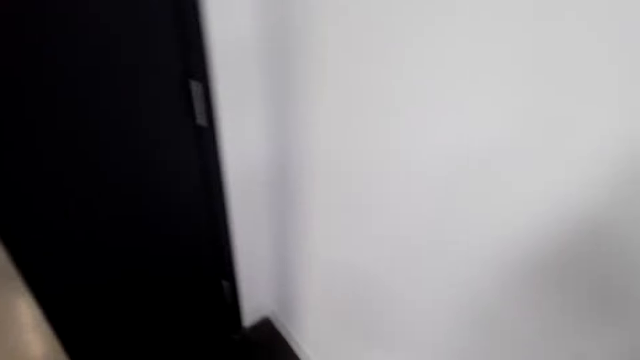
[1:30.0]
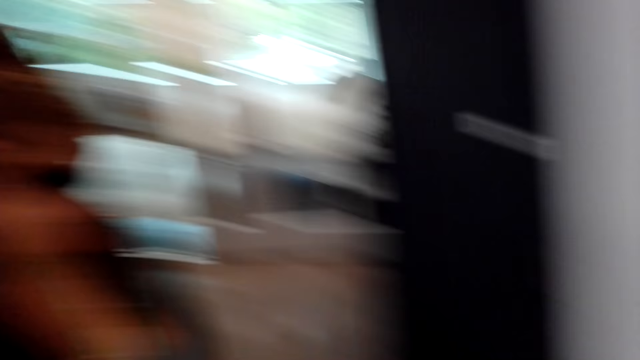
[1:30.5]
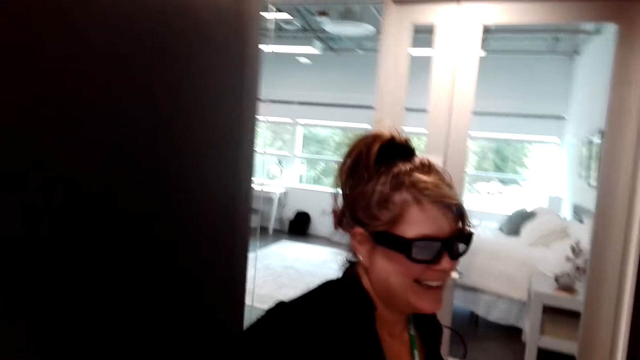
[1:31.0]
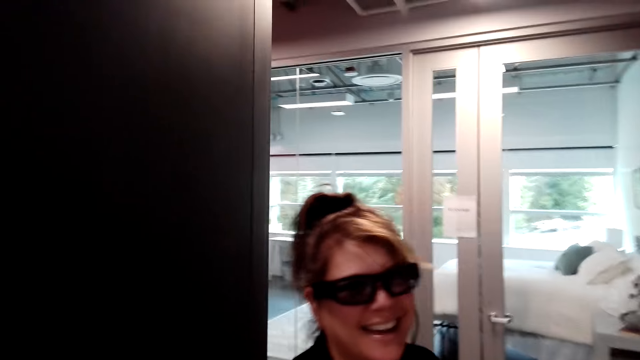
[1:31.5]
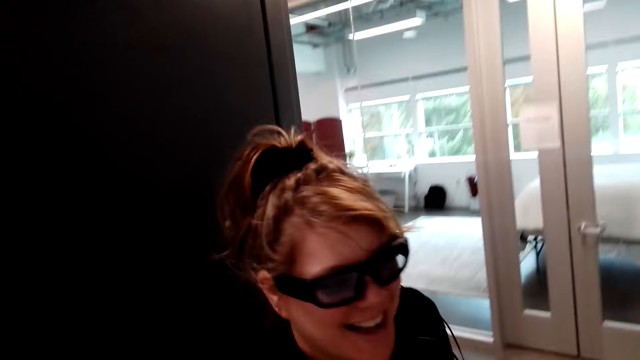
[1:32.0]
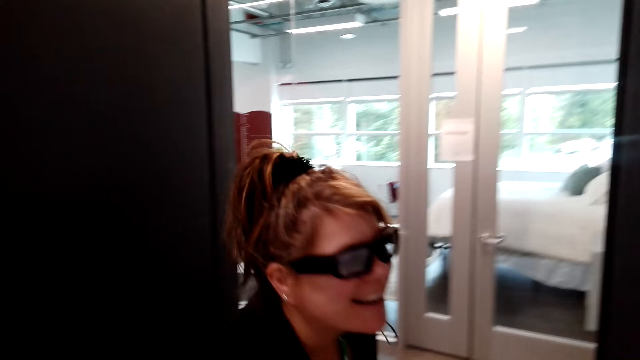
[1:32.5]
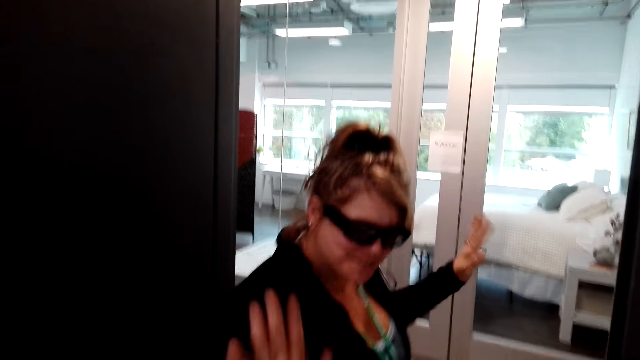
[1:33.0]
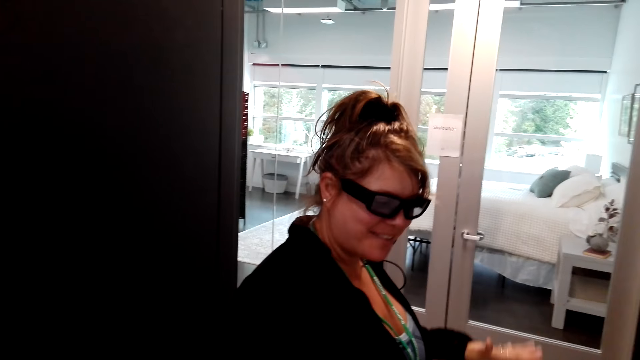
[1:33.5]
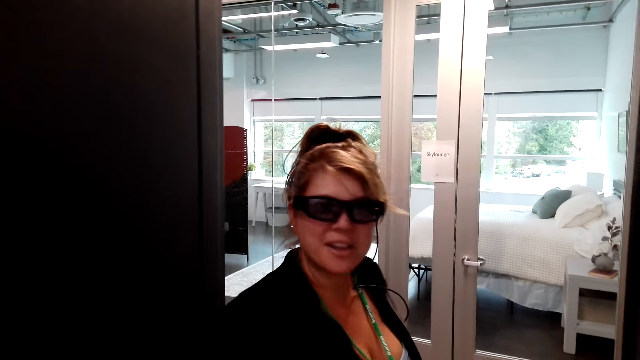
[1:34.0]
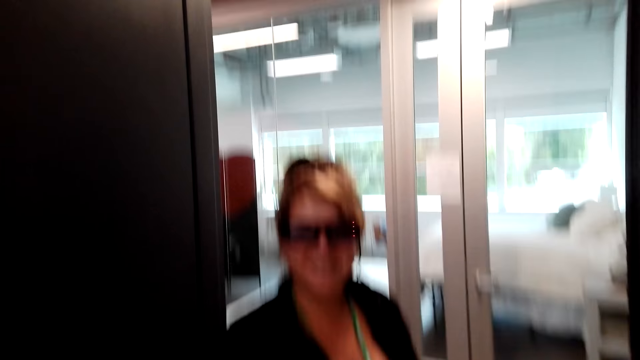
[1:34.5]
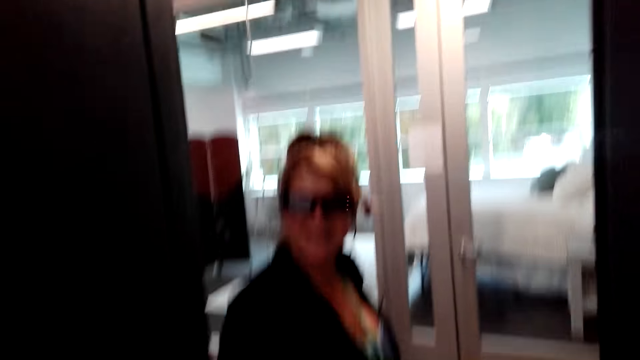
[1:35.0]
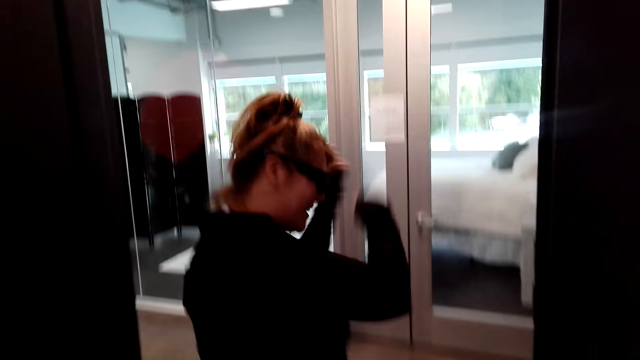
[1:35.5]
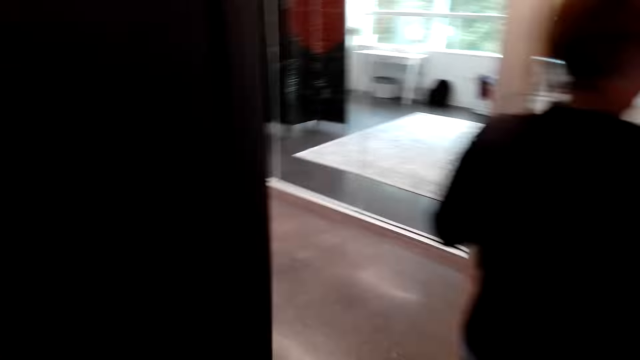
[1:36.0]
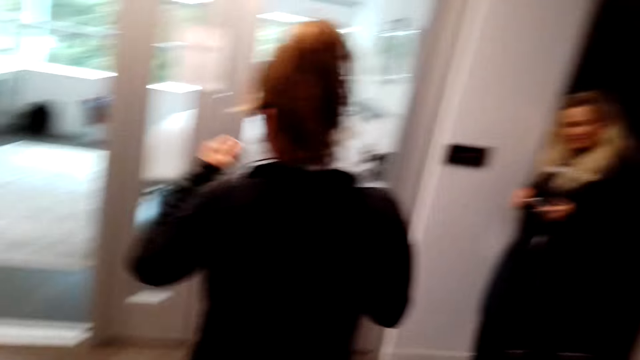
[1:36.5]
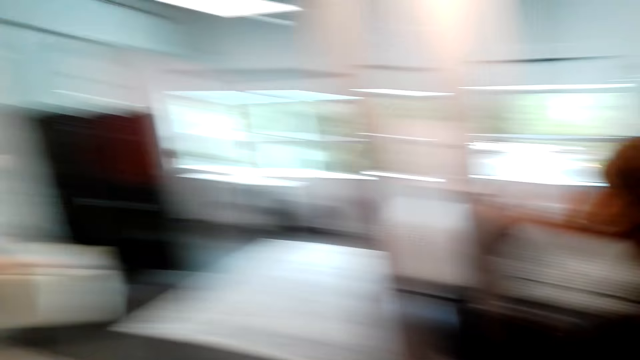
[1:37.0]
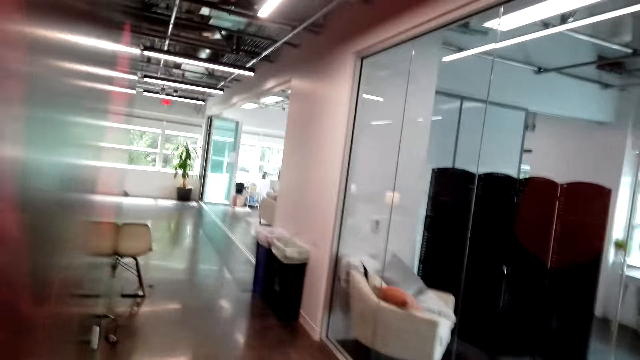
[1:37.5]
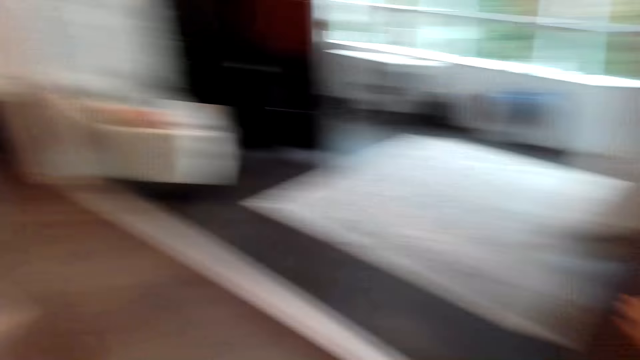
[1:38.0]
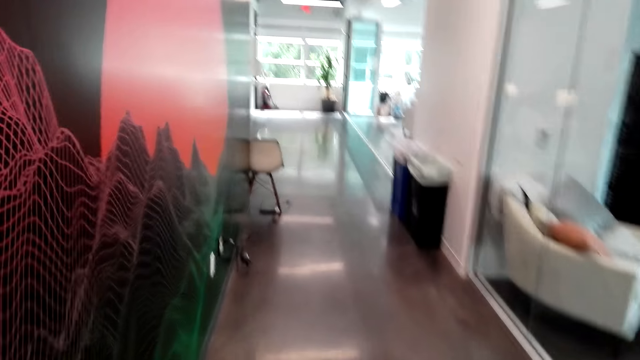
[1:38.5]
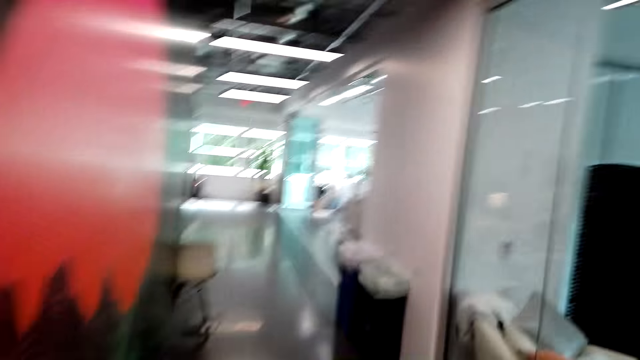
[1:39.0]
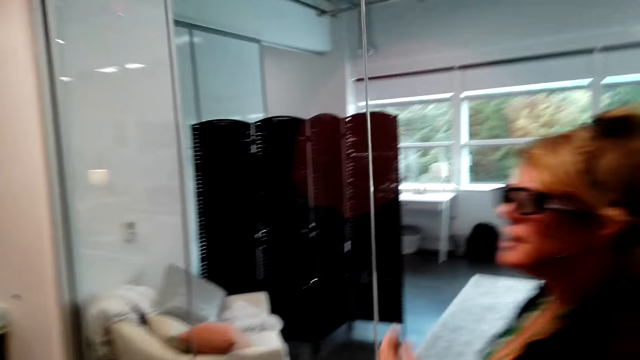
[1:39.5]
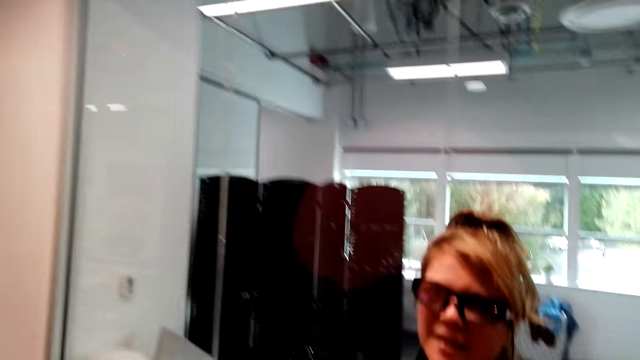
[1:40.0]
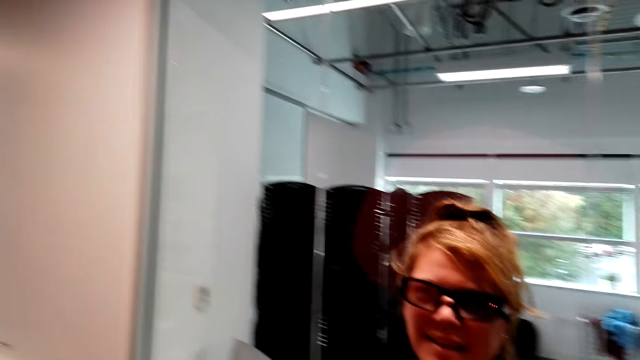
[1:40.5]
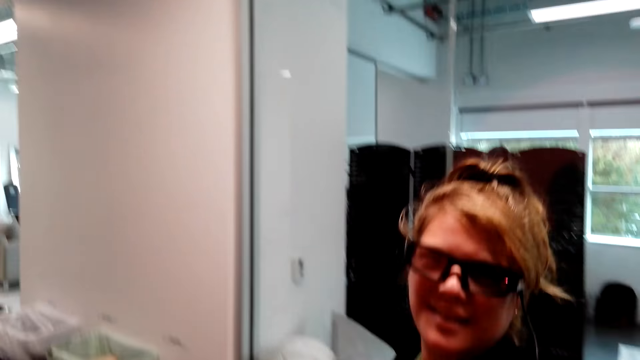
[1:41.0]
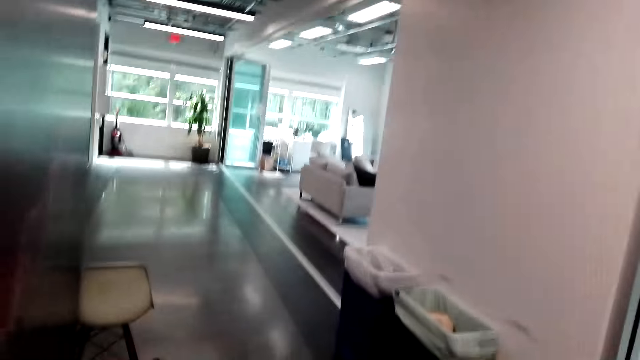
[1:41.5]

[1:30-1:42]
The camera wearer looks around. A woman dialogues with the camera wearer repeatedly. The woman walks on. The camera wearer walks on the corridor.

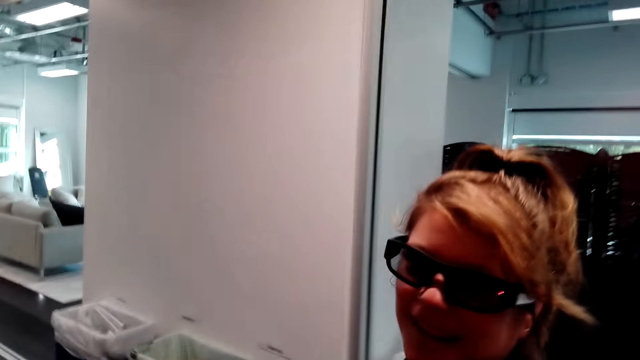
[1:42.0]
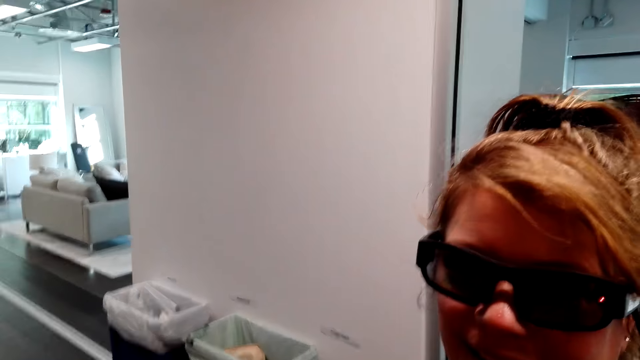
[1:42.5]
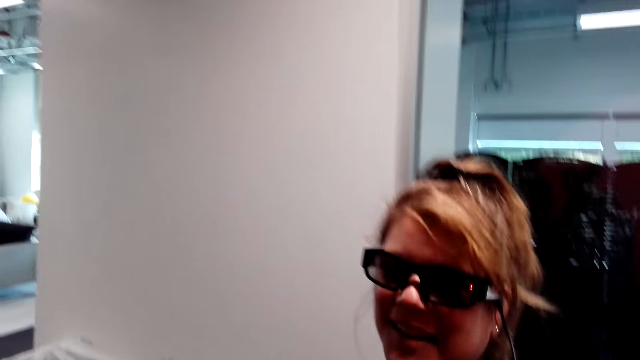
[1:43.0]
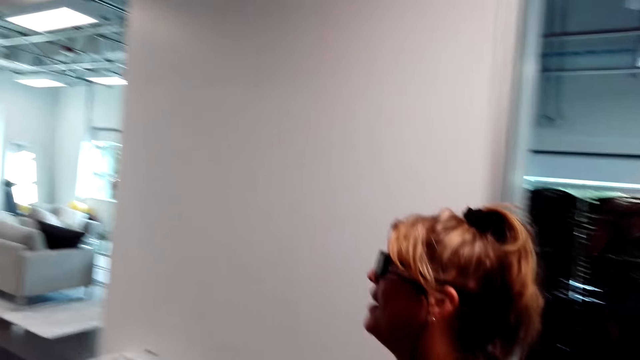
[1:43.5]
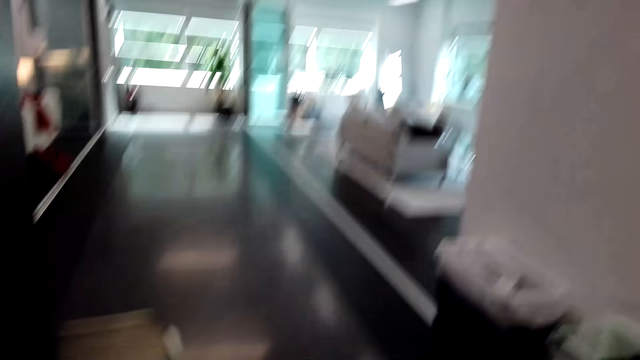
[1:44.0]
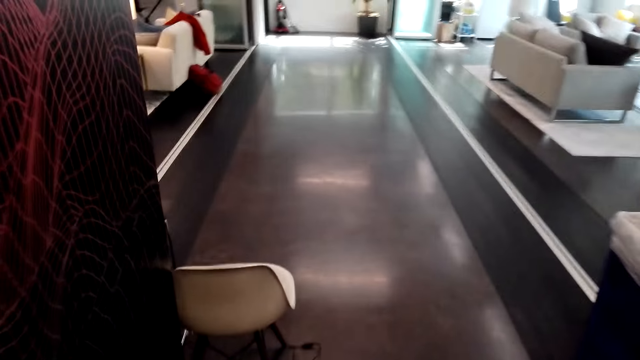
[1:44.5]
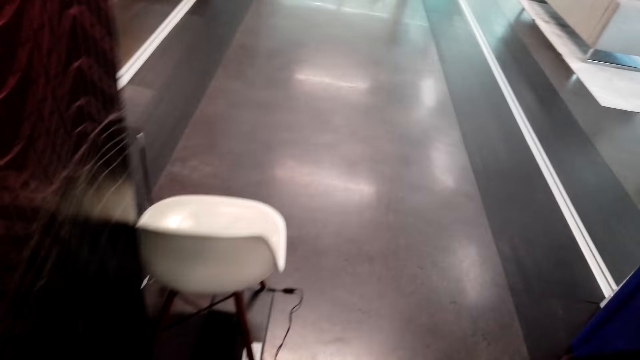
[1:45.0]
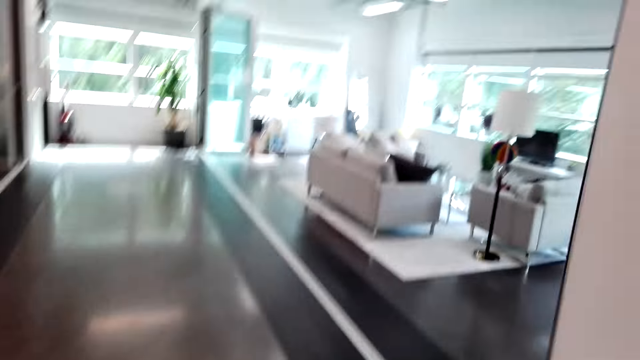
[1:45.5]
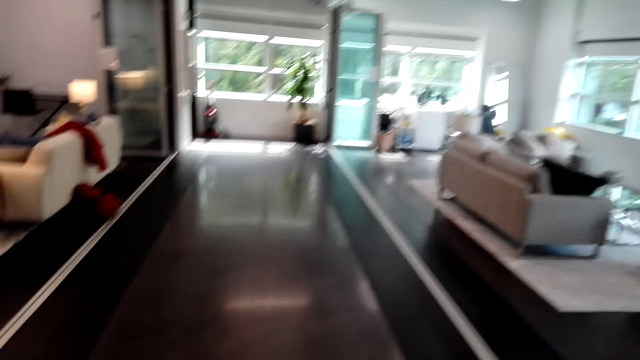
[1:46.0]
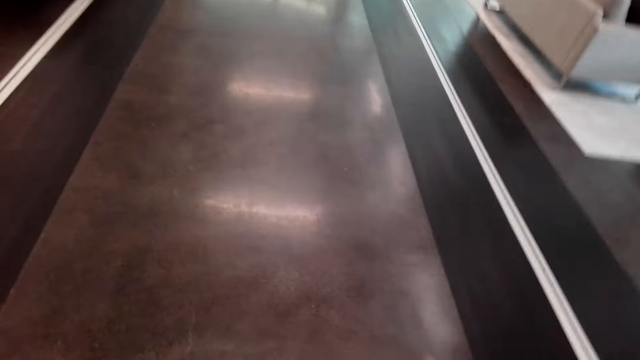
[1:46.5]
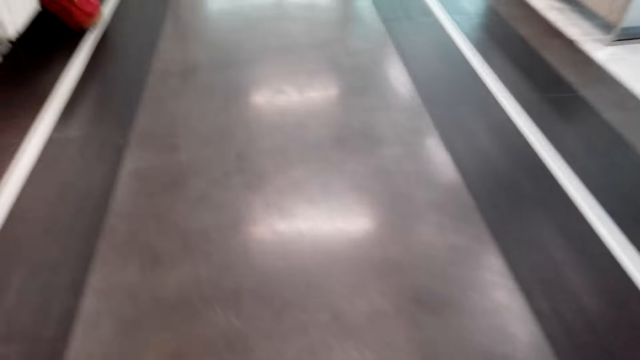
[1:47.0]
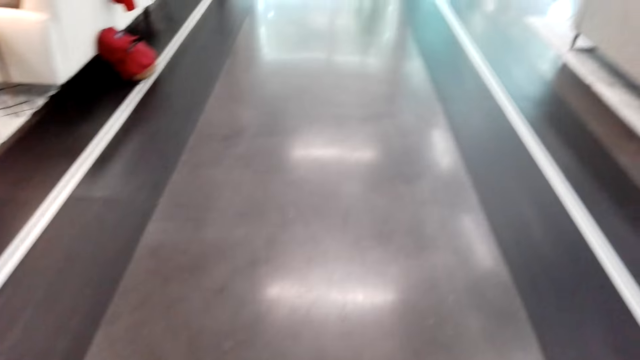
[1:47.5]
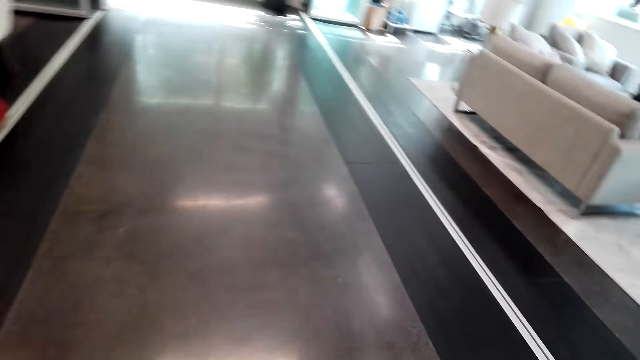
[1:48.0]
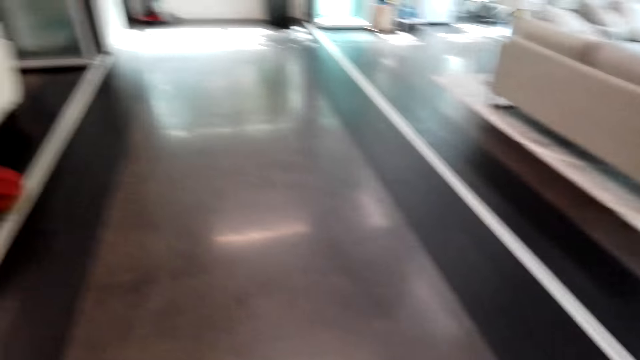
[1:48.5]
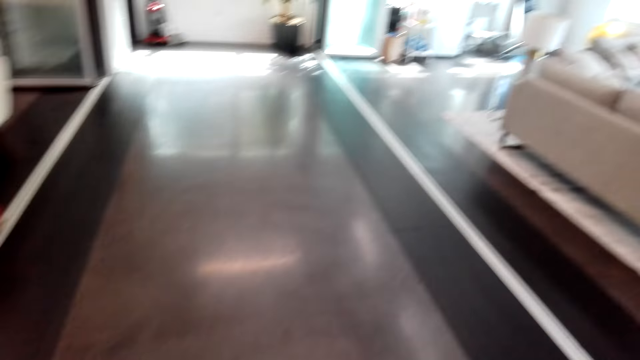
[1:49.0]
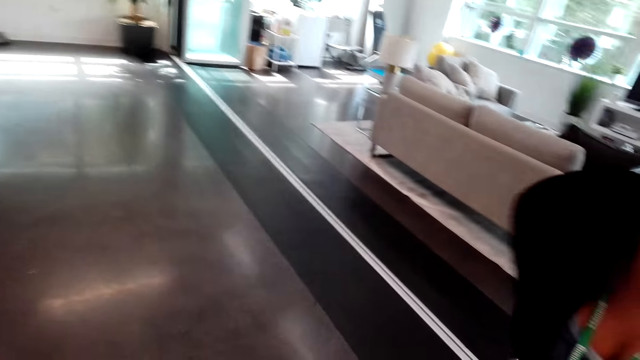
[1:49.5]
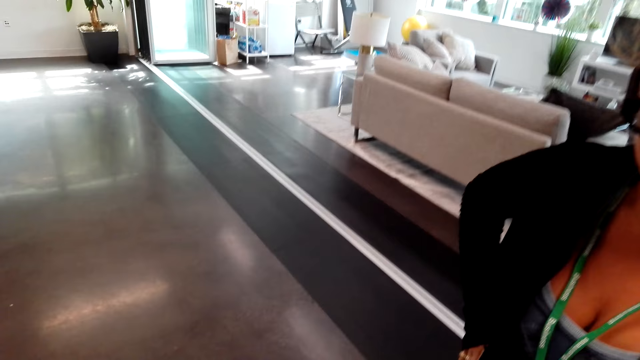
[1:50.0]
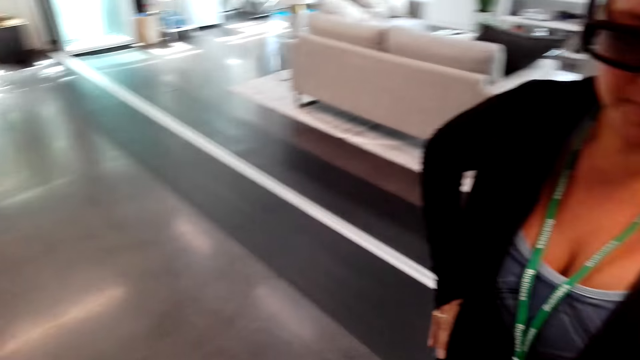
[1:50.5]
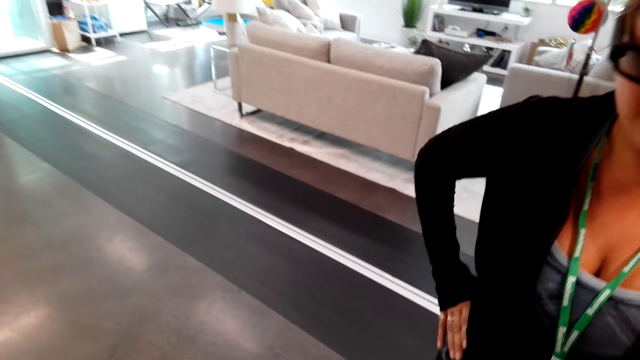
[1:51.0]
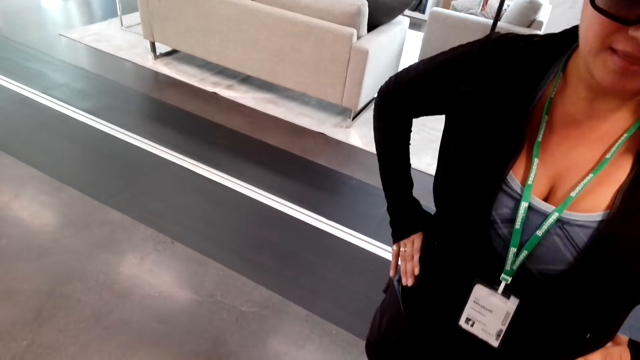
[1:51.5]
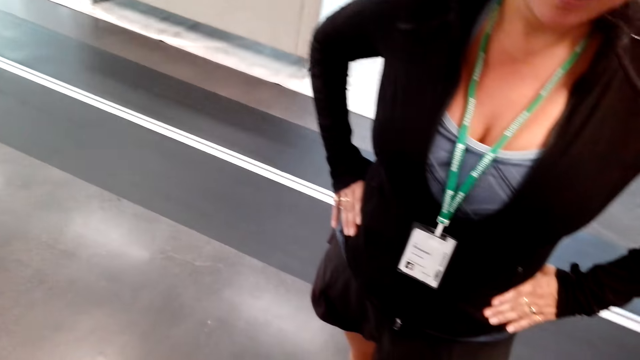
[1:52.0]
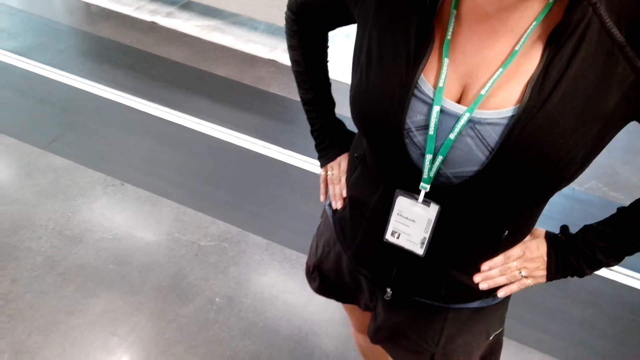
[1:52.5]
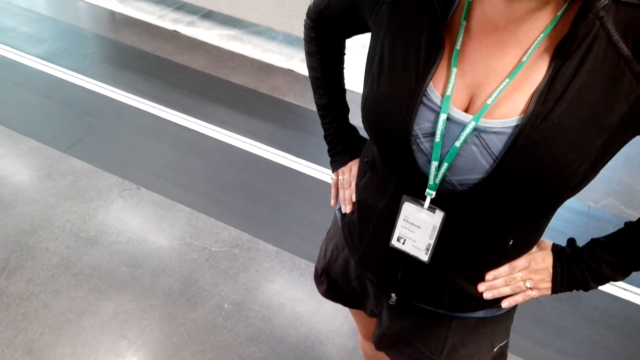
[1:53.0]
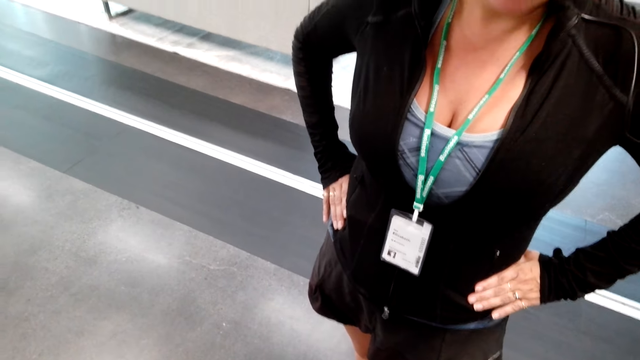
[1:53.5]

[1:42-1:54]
The camera wearer walks on the corridor and dialogues with the woman. The woman walks. The camera wearer stands on the corridor. The woman stands on the corridor. The camera wearer dialogues with the woman. They dialogue with the woman again. The woman stops.
